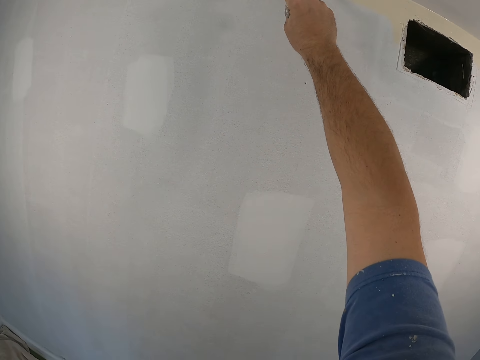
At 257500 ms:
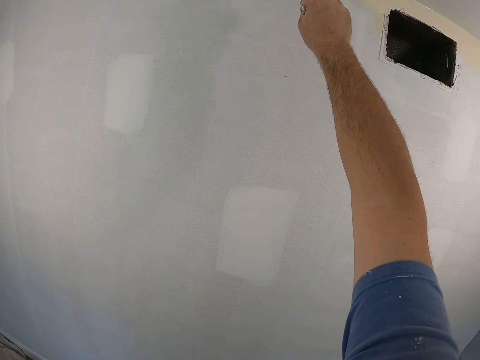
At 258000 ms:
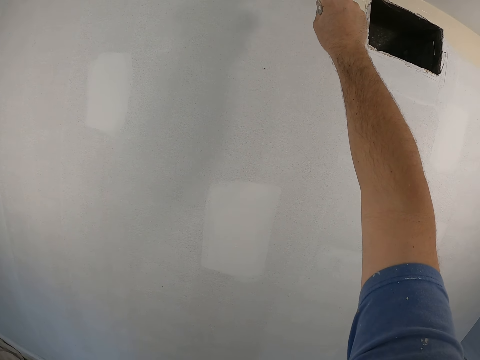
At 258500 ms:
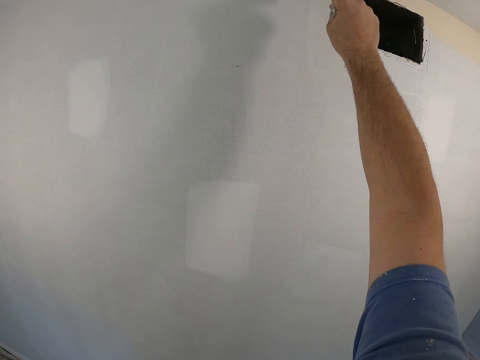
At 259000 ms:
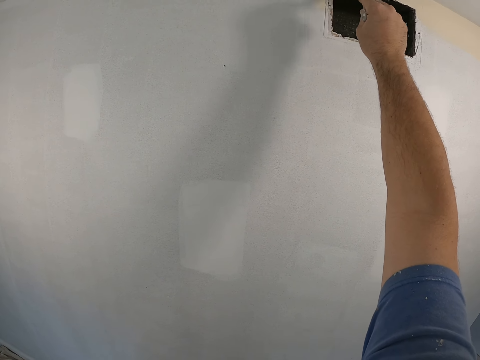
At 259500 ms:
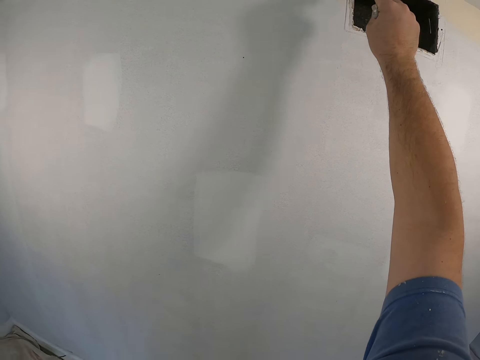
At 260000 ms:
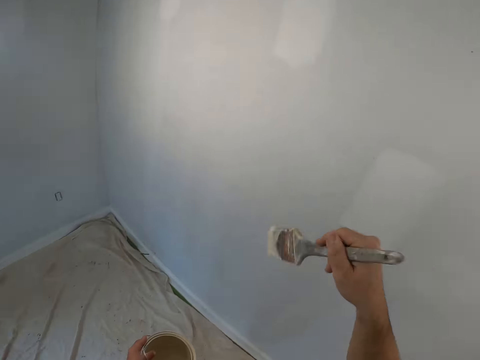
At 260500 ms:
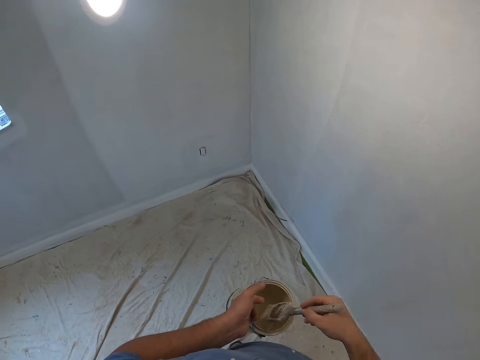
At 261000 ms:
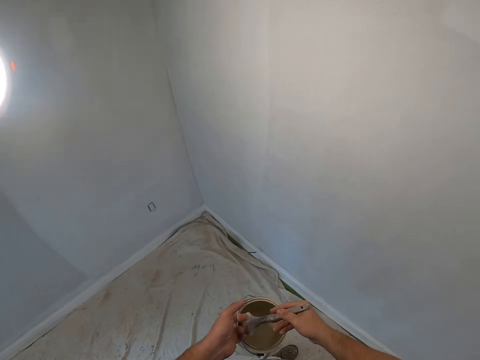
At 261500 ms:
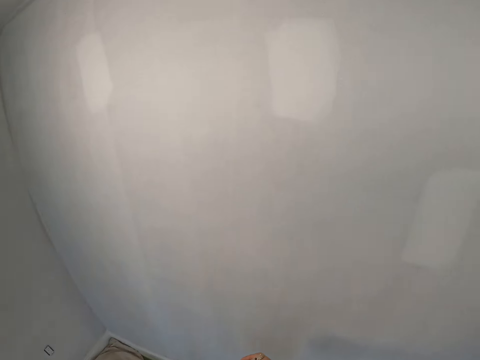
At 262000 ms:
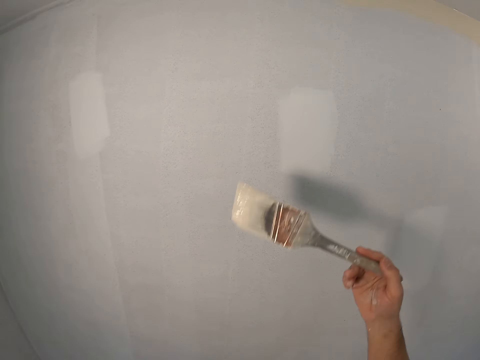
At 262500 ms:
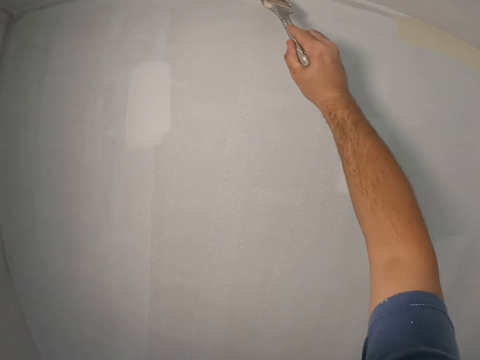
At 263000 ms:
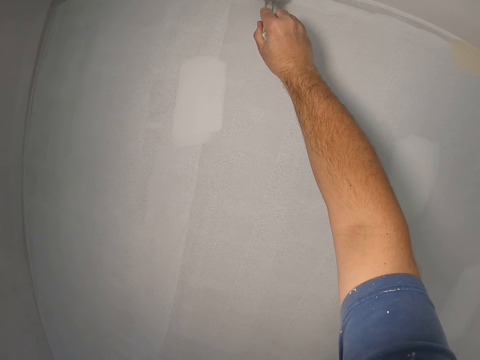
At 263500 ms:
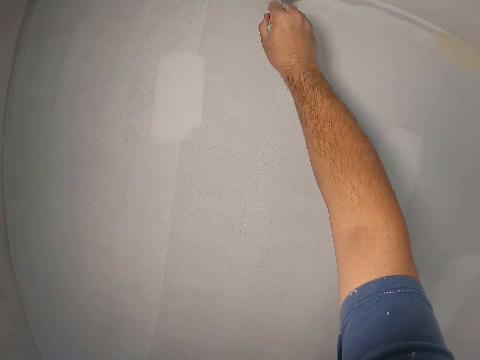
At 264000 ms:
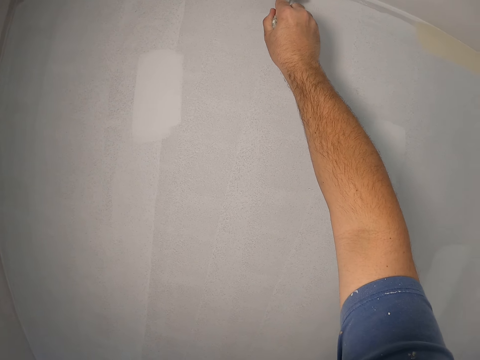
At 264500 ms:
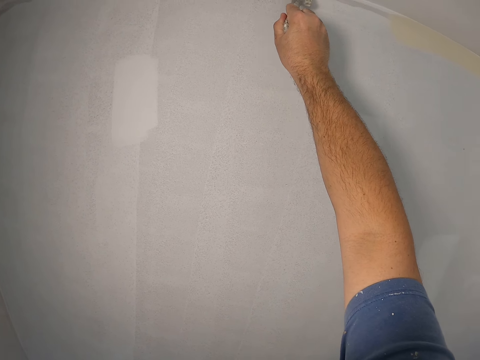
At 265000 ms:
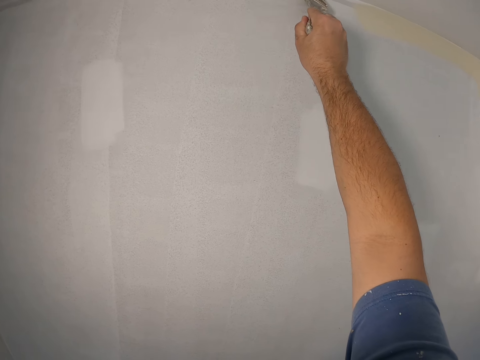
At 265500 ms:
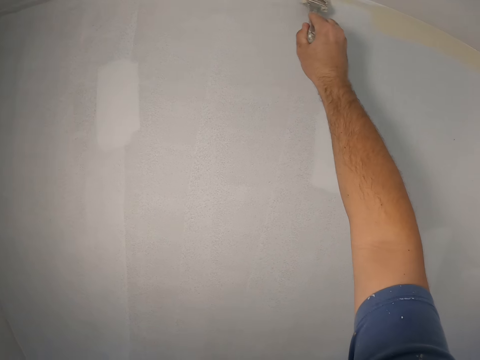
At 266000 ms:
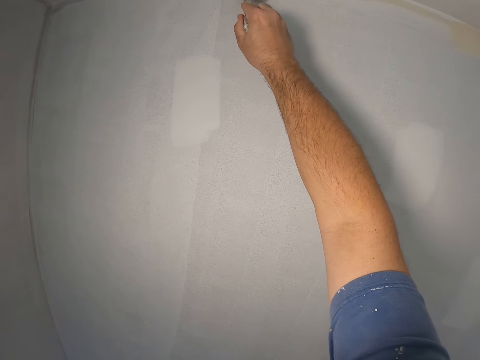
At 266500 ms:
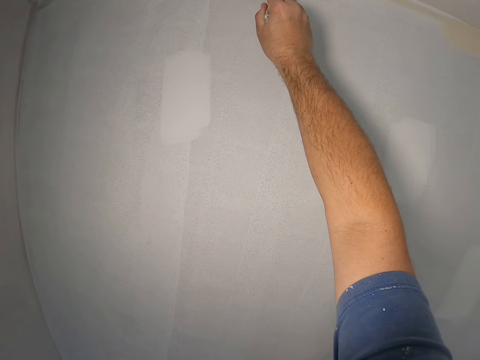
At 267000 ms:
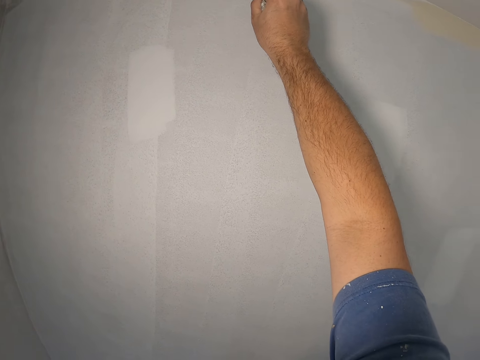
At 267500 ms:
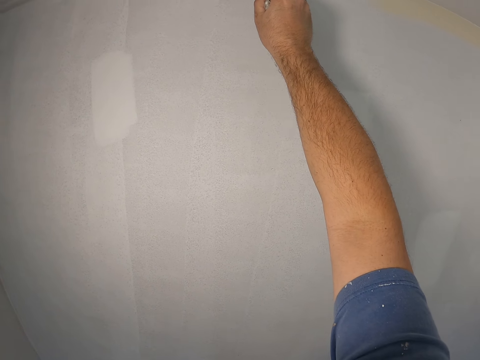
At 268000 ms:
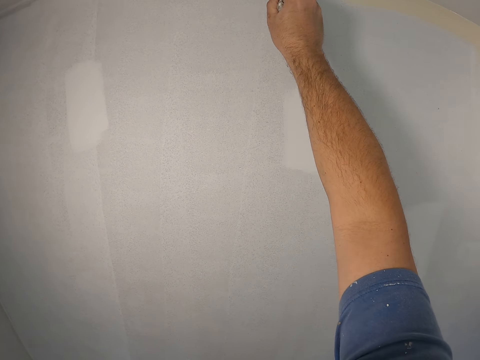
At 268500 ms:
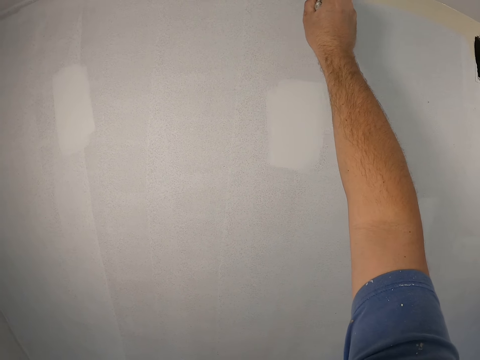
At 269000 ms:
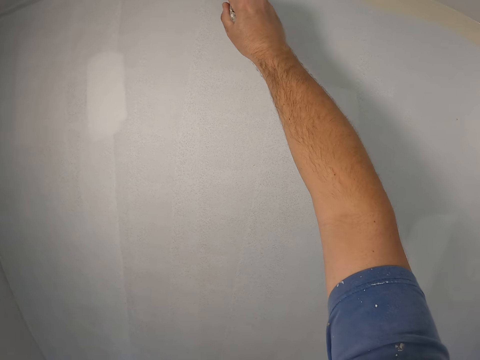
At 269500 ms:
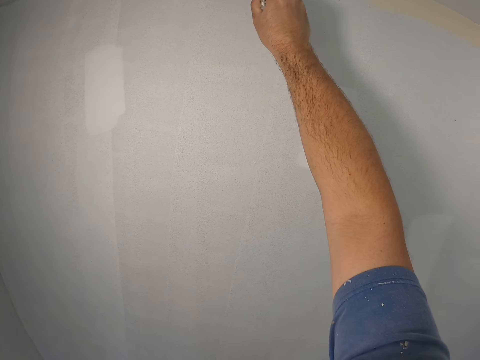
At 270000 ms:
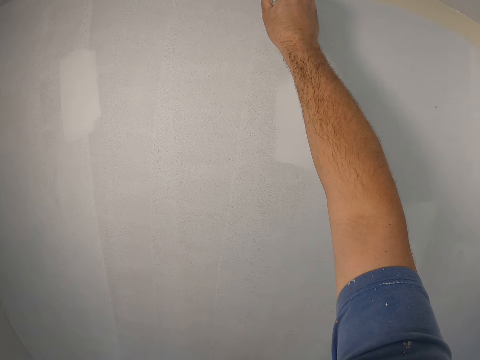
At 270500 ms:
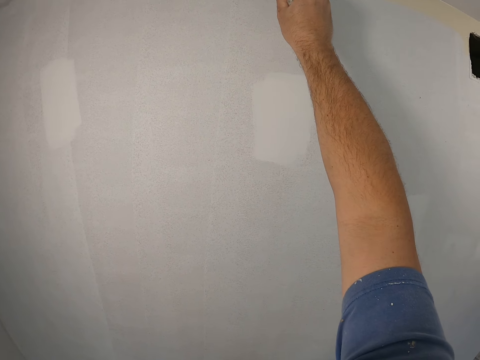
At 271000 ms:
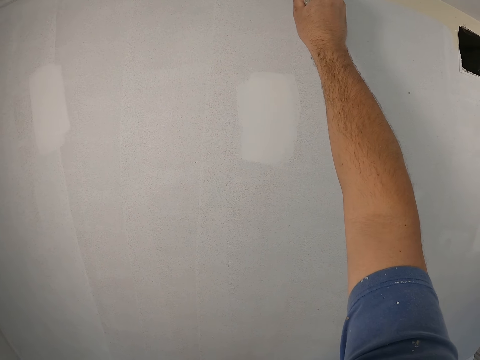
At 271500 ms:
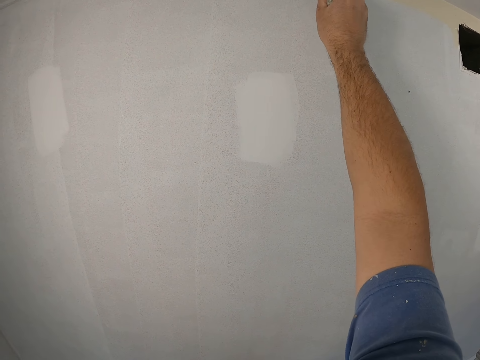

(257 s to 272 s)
The camera wearer dips paint from the paint can with a paint brush. They paint the edge of the wall with the paint brush.

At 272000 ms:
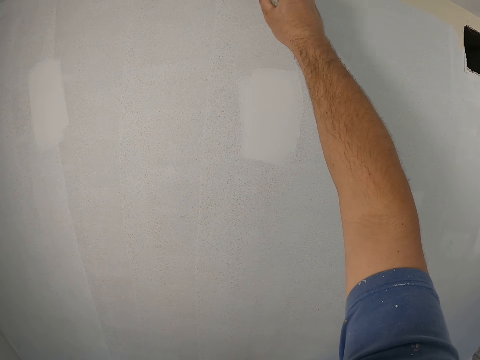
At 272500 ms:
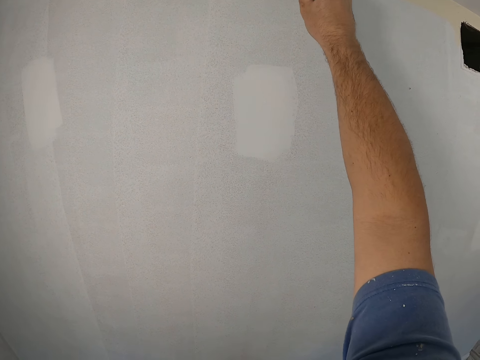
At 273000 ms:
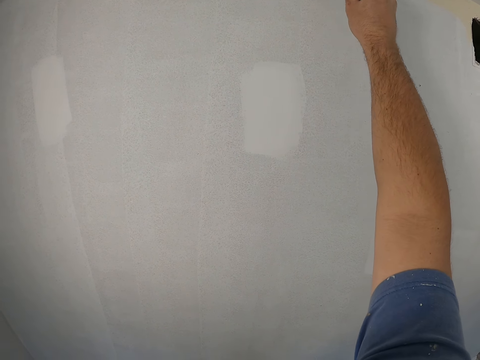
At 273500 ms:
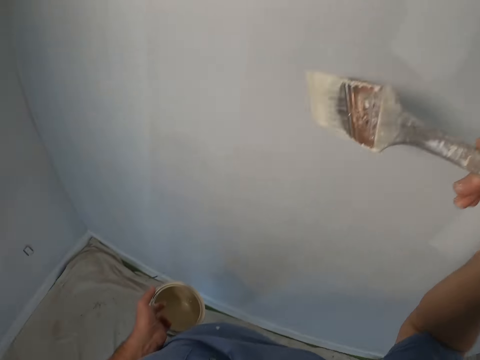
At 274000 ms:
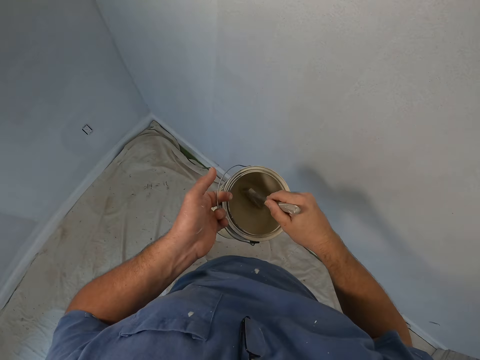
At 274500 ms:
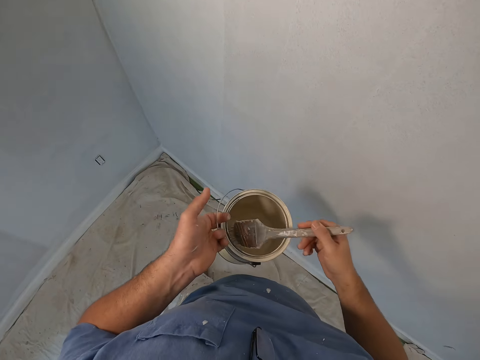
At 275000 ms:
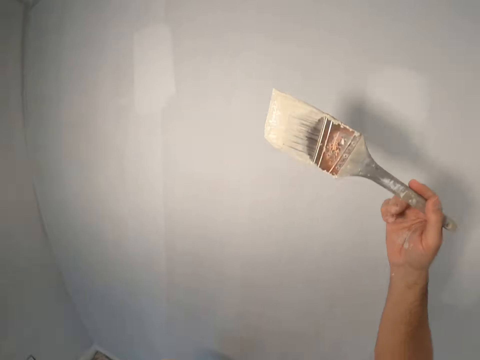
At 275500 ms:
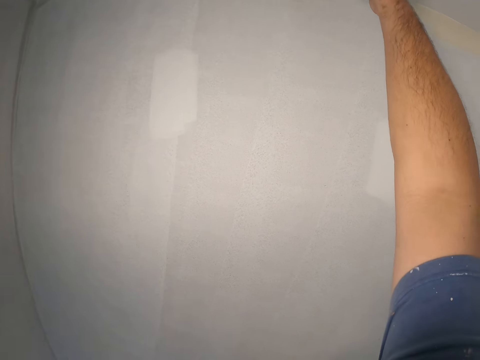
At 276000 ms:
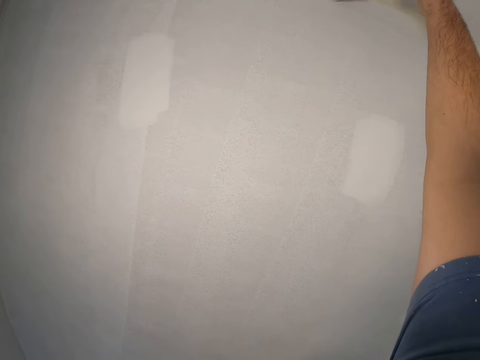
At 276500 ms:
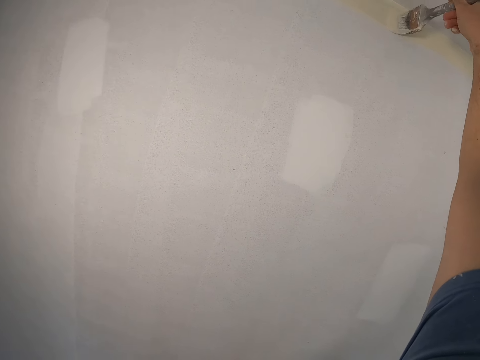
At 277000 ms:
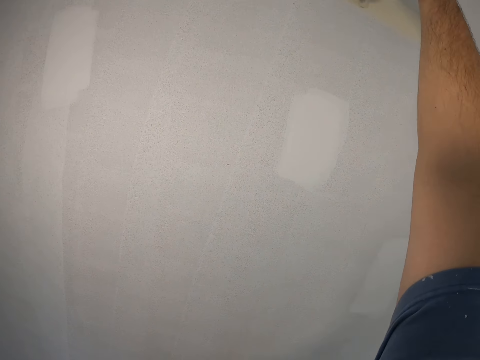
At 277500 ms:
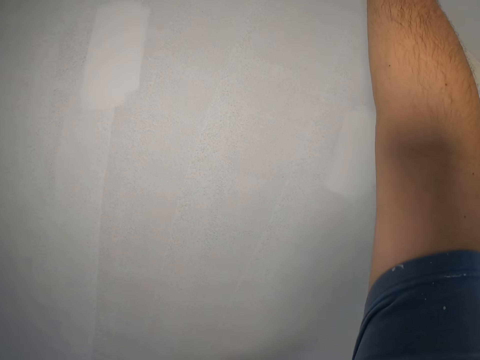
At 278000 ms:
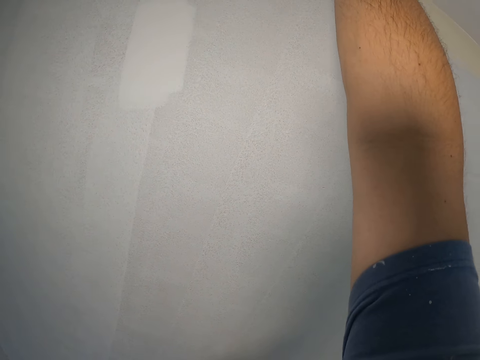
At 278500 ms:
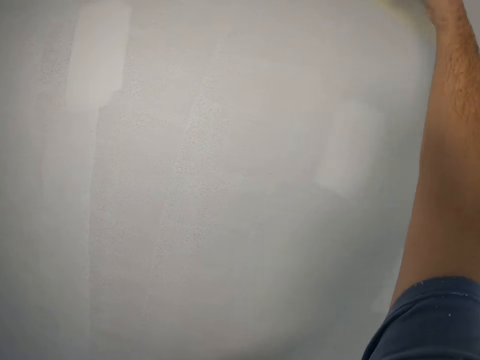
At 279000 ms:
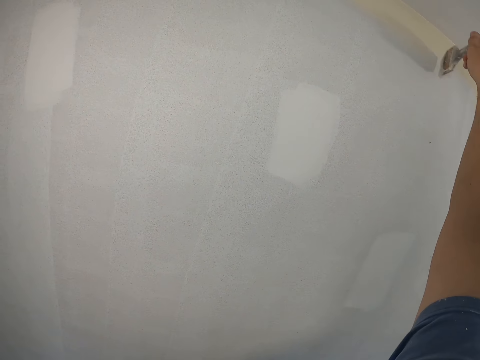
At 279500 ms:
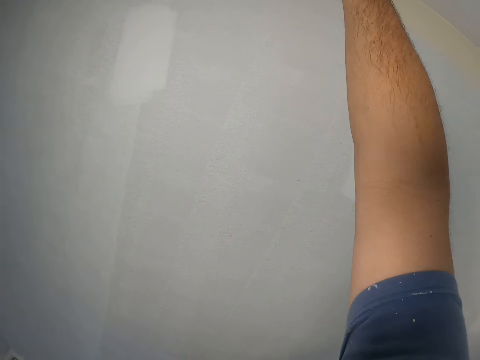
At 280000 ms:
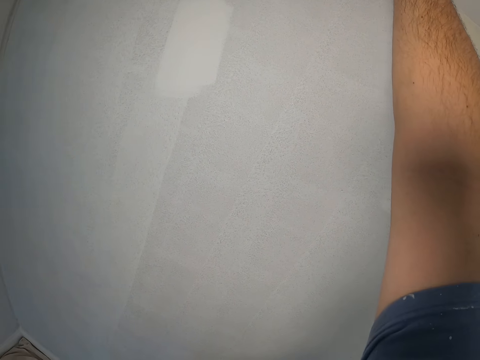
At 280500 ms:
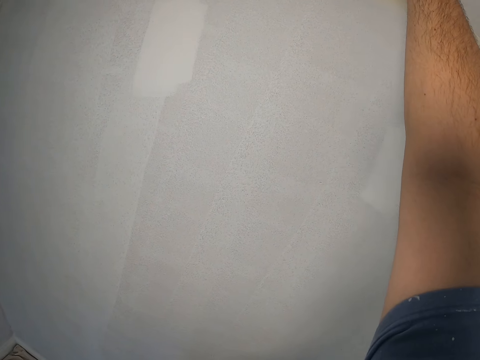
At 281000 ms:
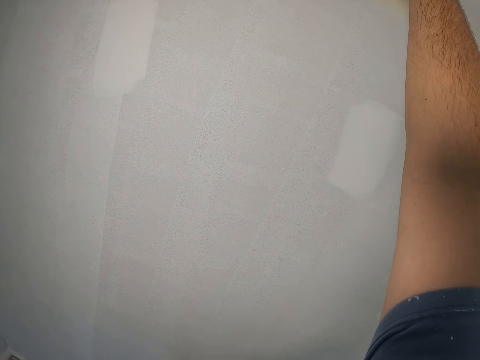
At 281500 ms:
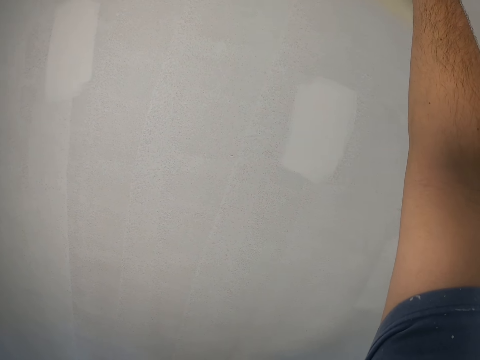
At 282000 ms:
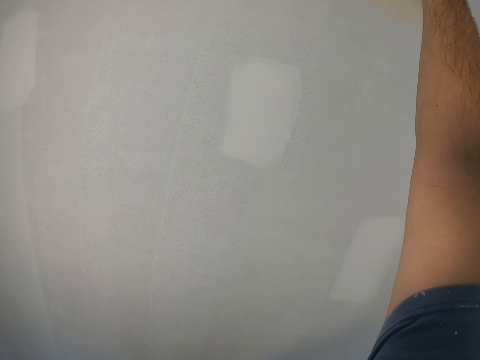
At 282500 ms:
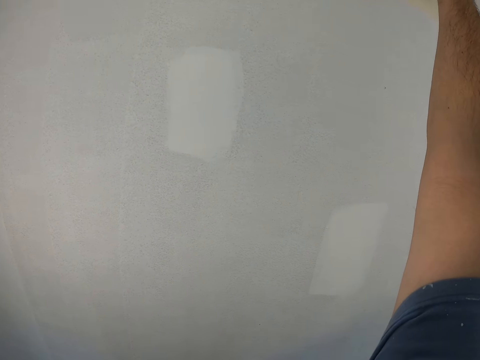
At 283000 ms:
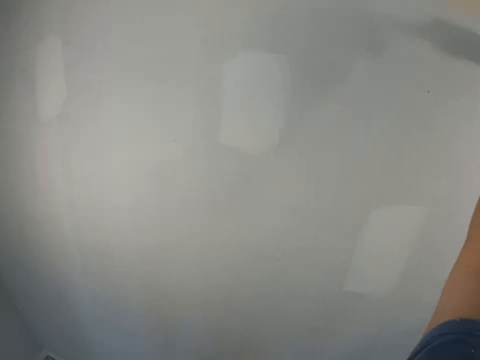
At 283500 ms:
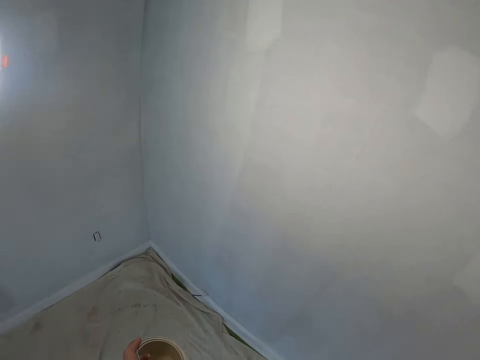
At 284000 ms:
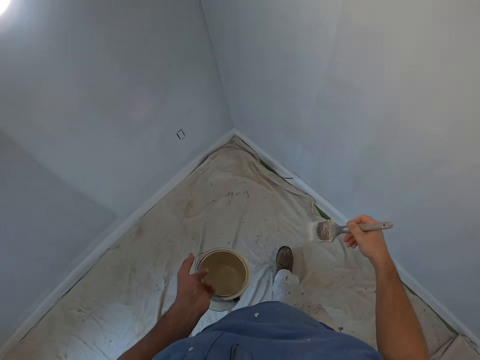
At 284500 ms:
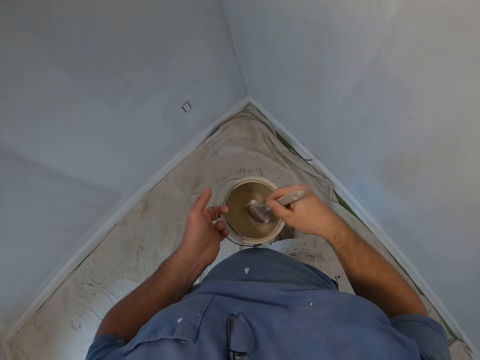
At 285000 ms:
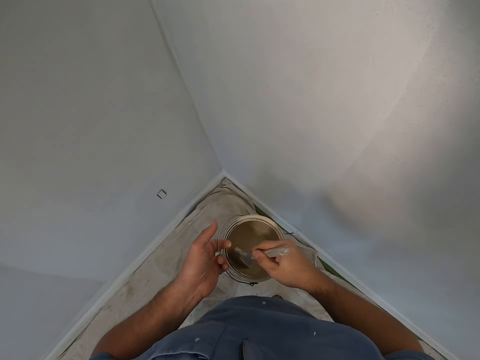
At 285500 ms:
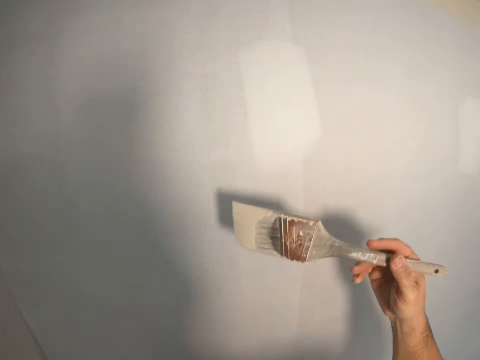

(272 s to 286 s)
The camera wearer dips paint from the paint can with a paint brush. They paint the edge of the wall with the paint brush. They dip paint from the paint can with the paint brush.
